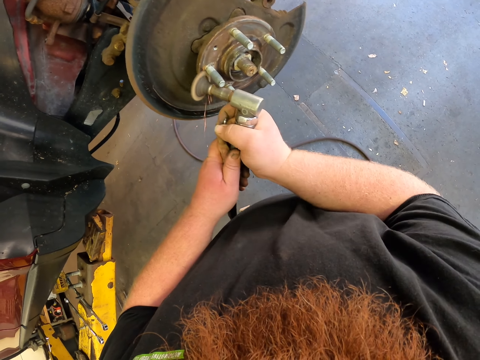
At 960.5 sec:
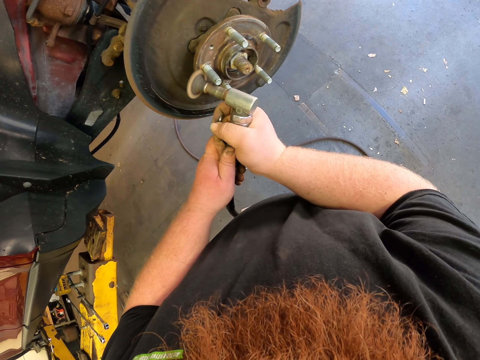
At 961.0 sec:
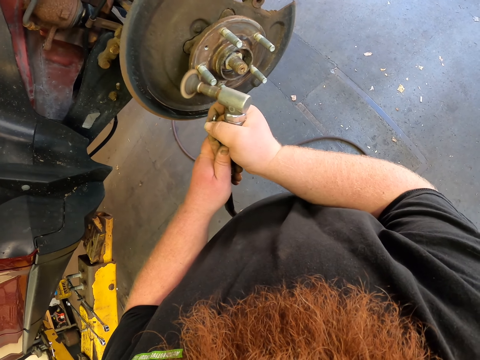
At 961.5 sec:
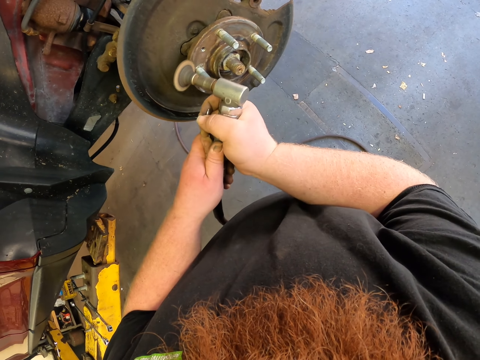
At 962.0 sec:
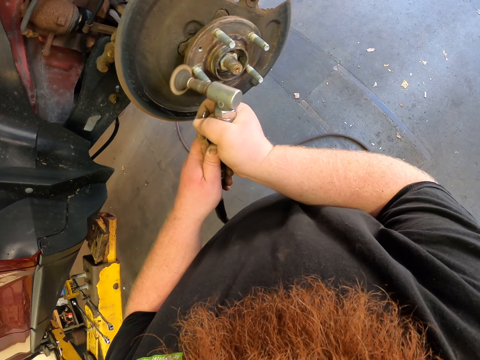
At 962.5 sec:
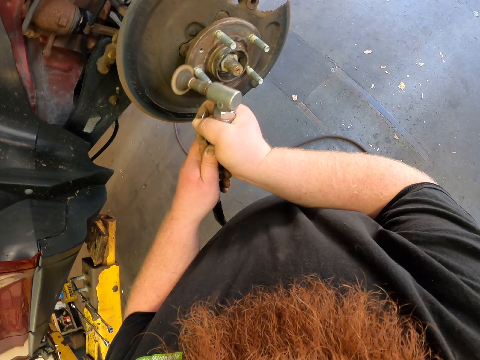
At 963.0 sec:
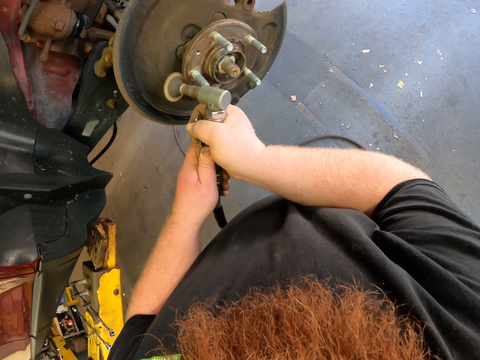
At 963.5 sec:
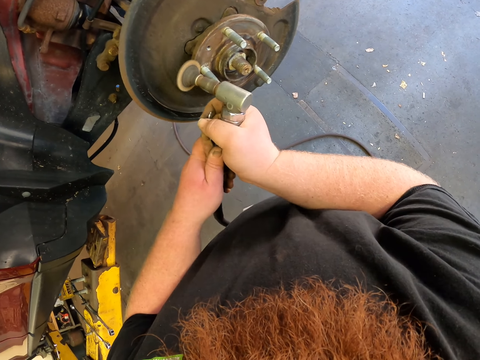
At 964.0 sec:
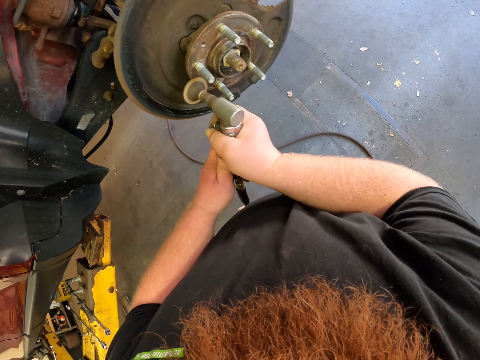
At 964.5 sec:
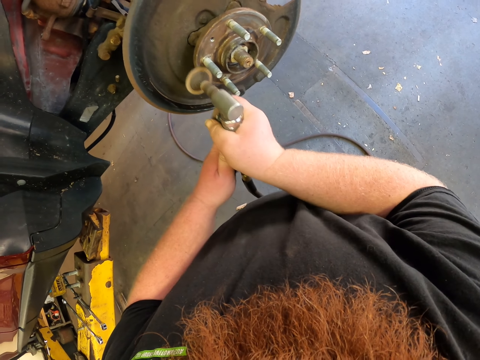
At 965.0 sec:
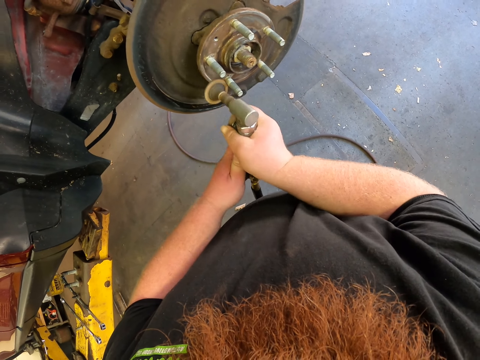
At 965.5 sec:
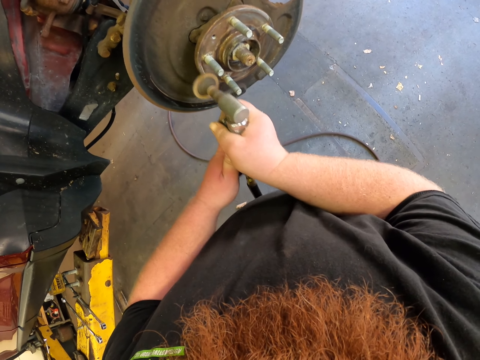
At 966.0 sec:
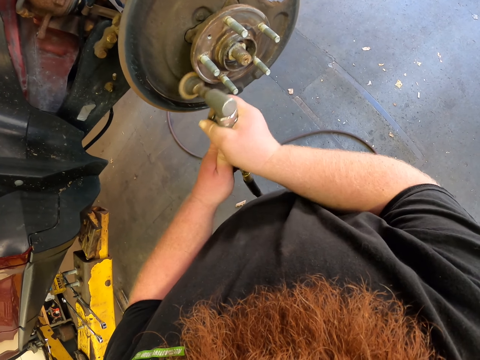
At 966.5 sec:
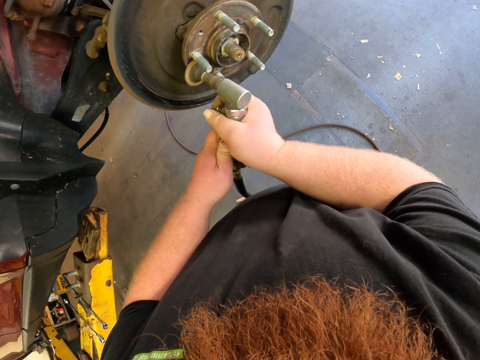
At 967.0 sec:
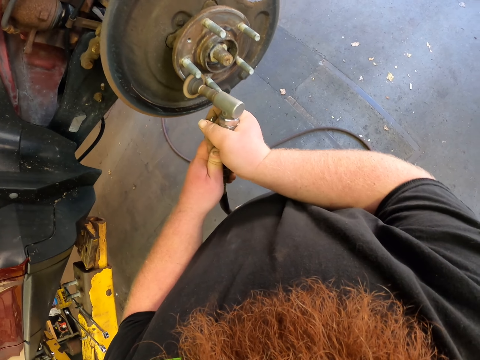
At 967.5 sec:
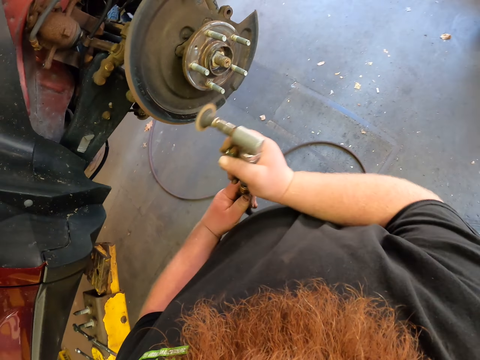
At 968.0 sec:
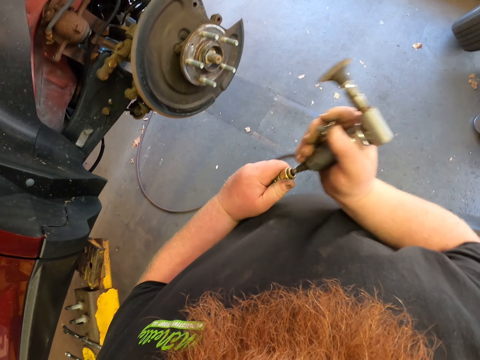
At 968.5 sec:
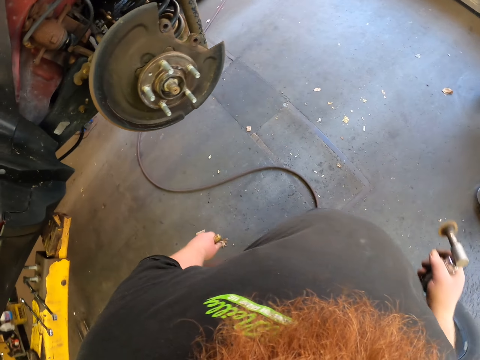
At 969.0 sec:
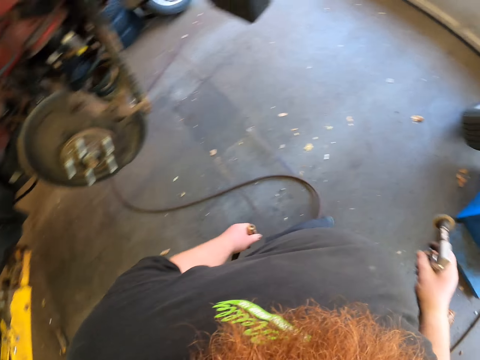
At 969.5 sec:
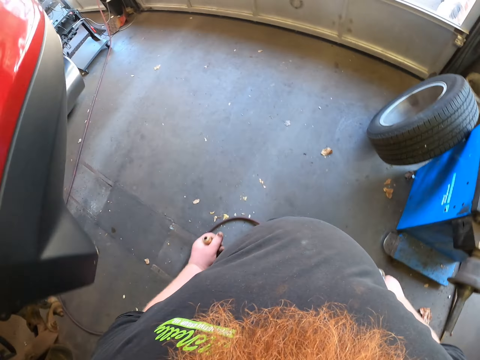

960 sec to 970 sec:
The camera wearer removes the orbital electric sander. They walk around.

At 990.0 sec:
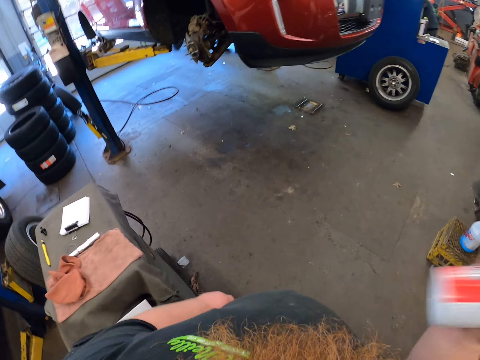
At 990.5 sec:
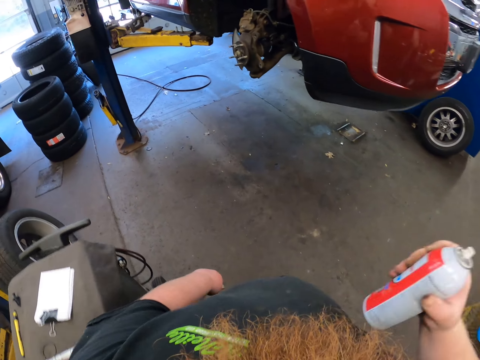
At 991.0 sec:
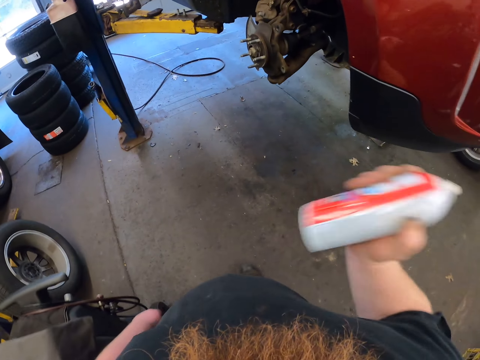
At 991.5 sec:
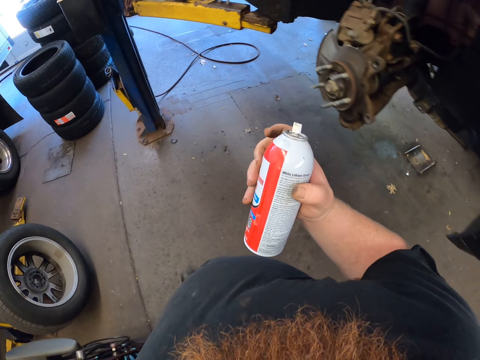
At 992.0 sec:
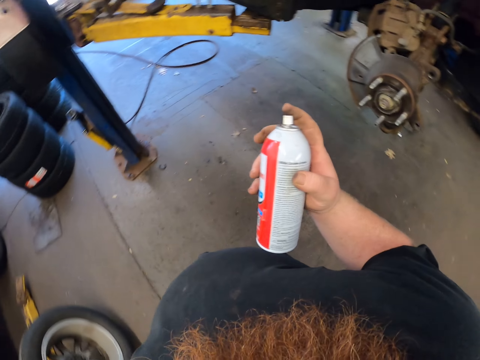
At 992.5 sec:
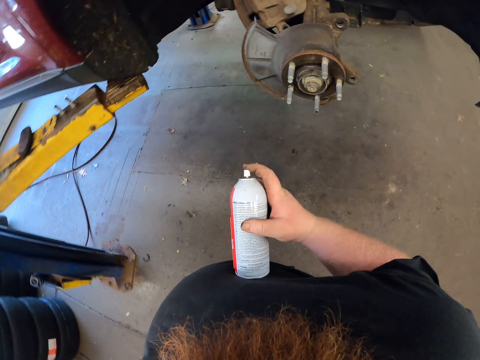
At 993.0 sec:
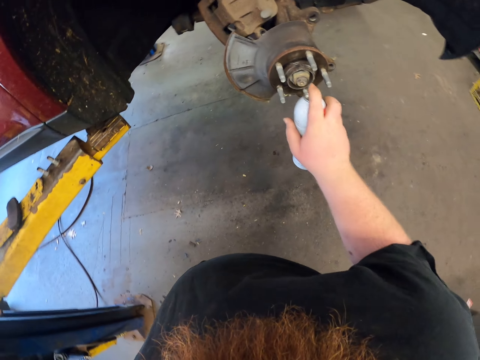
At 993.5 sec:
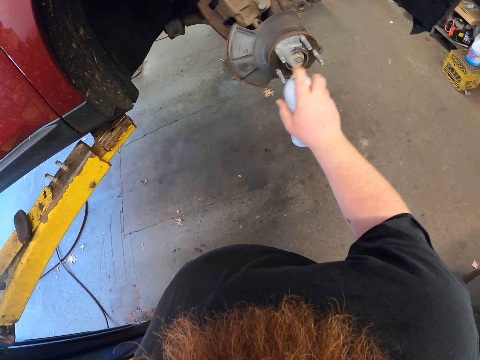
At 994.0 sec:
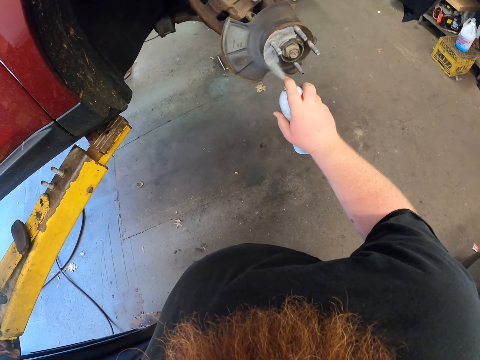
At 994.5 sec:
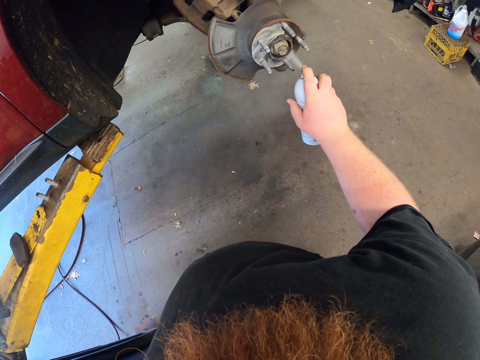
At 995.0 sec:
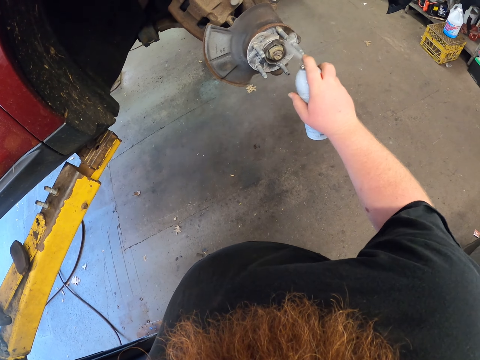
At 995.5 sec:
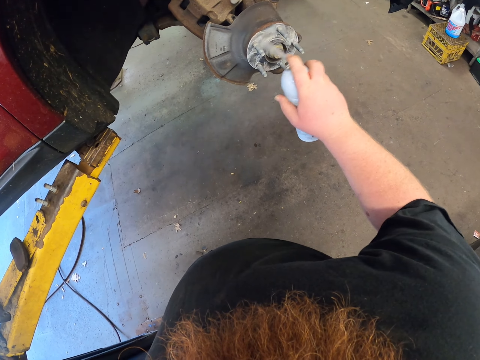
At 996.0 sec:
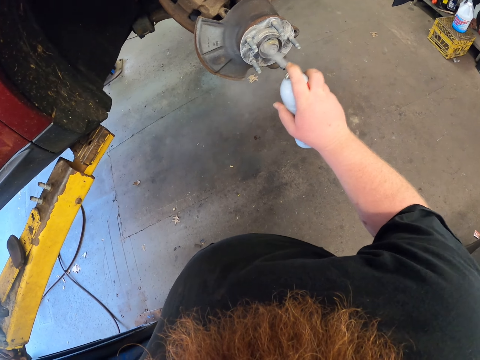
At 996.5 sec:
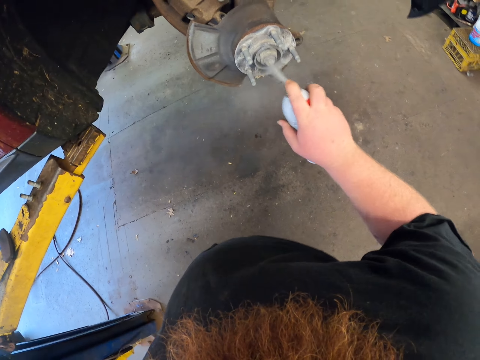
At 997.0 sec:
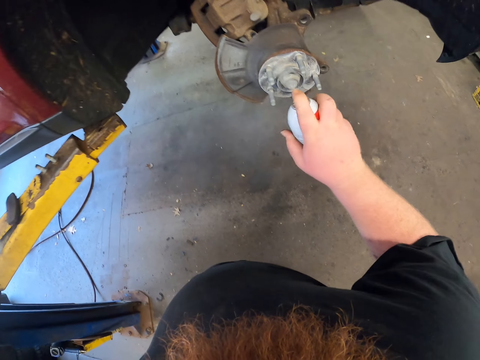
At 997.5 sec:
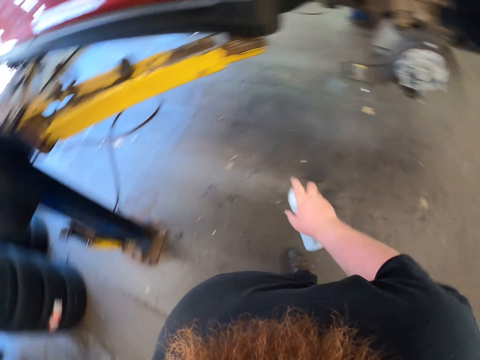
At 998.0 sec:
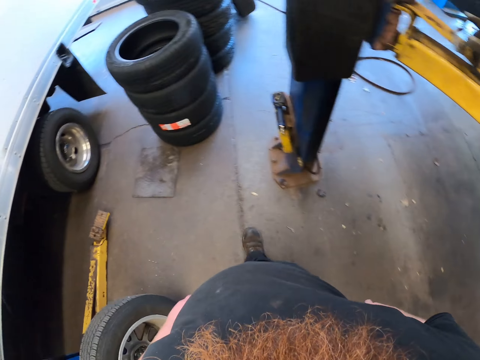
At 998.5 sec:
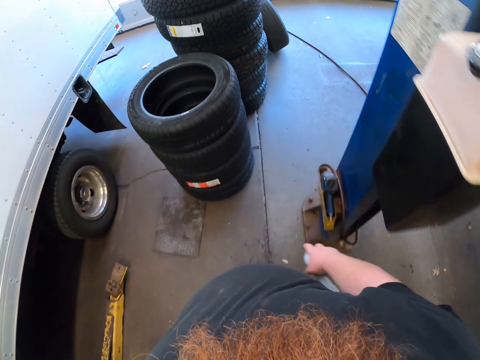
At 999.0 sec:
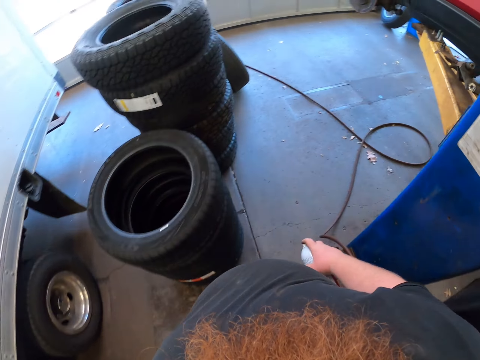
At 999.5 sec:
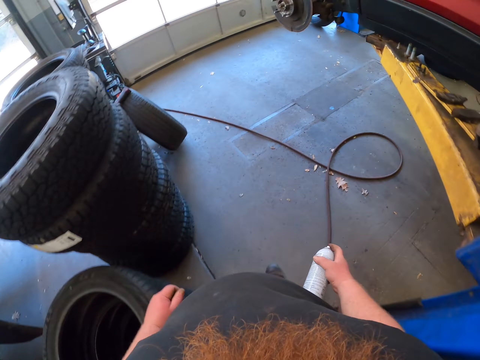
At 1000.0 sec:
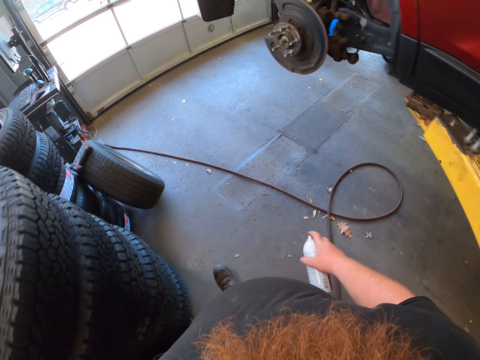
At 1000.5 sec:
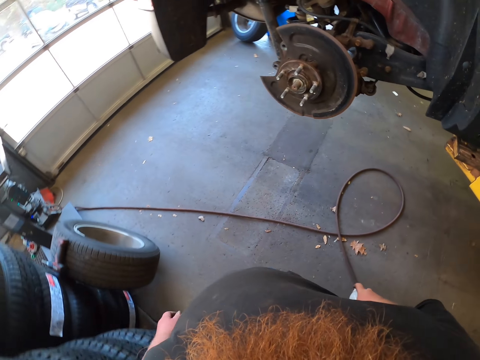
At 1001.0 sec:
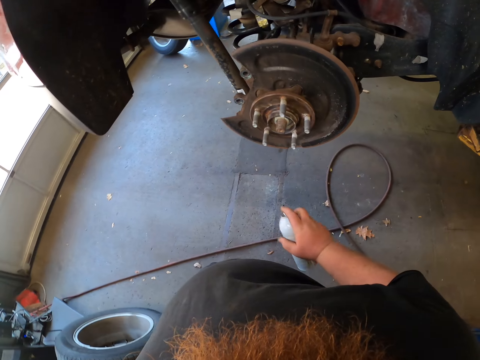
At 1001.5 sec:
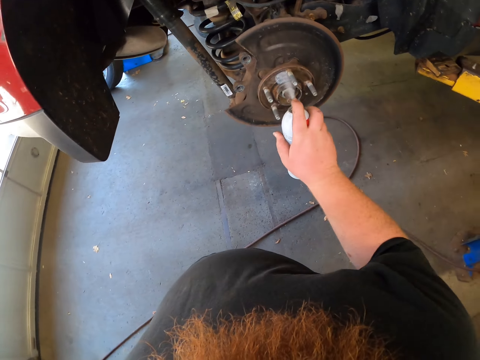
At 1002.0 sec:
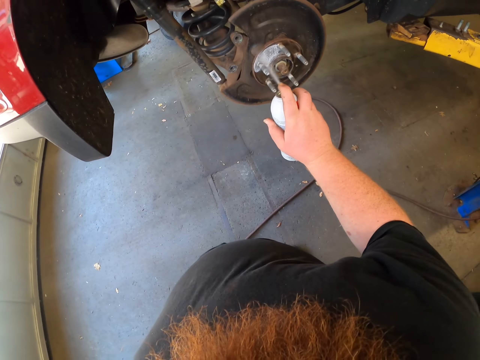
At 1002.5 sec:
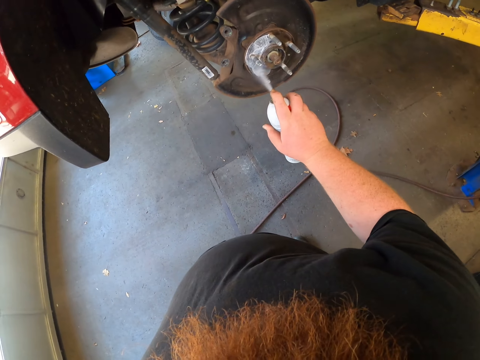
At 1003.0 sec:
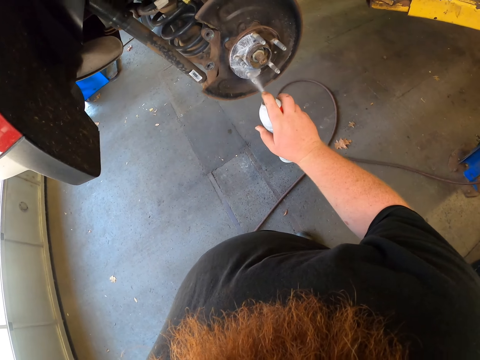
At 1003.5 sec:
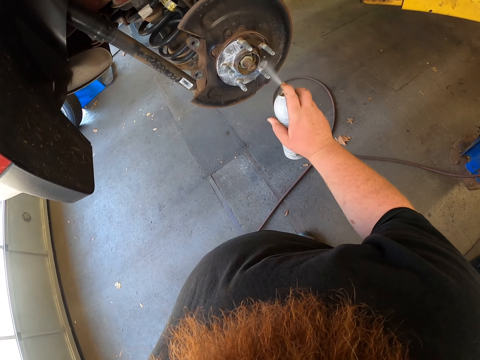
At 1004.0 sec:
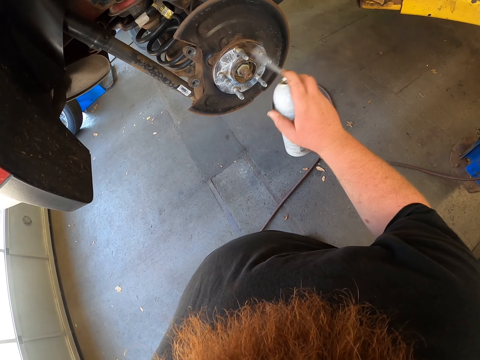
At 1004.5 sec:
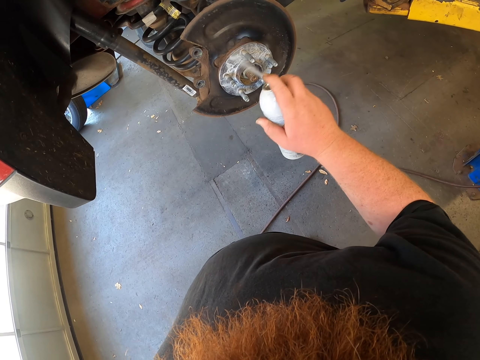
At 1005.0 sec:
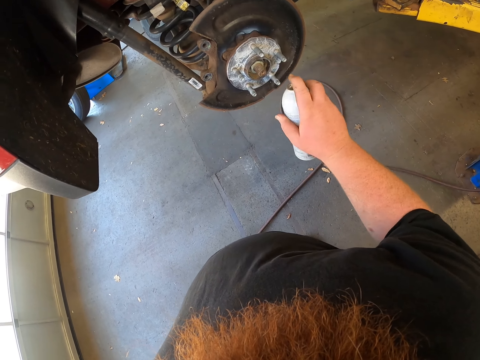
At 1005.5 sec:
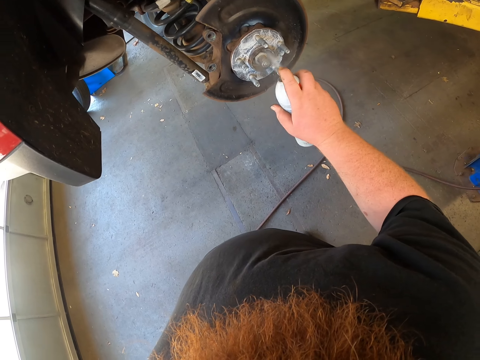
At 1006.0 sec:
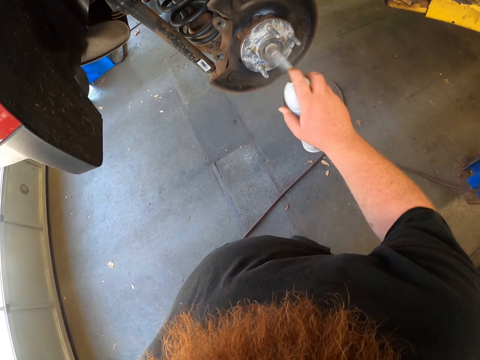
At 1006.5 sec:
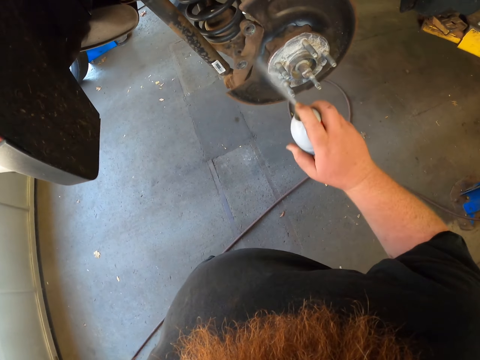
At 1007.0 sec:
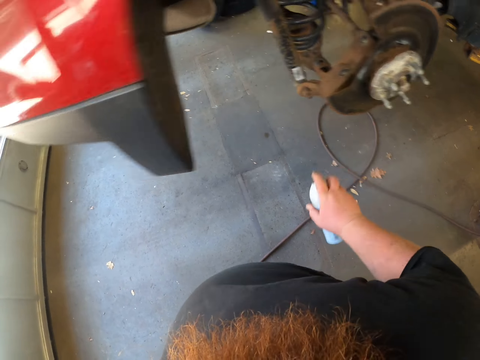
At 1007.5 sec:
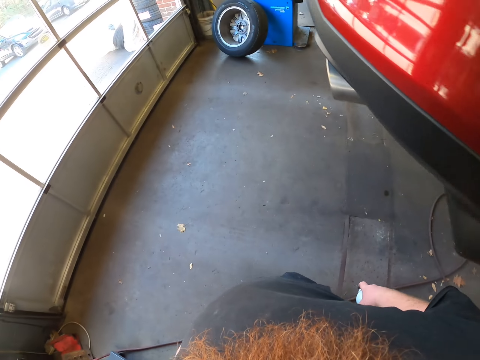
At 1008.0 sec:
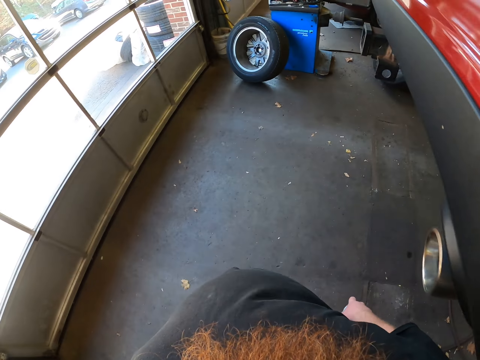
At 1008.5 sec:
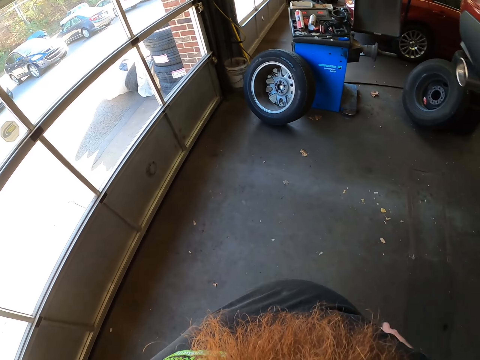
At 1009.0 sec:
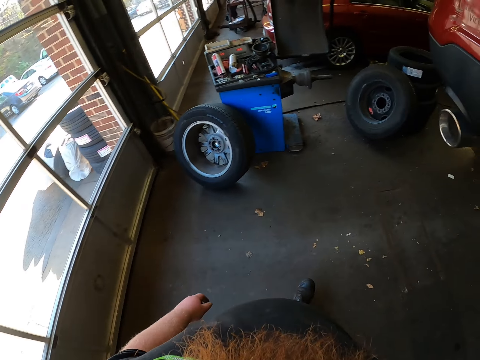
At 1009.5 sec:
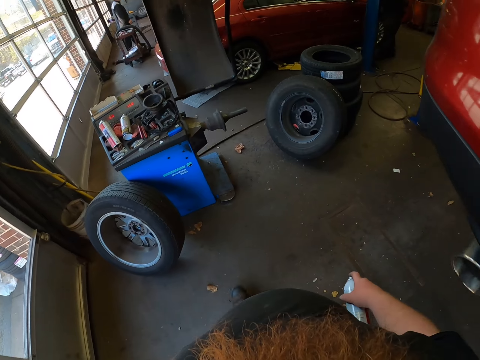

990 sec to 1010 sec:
The camera wearer touches the lubricant nozzle. He rests the lubricant on his body. He sprays the car rim. He walks around. He sprays the car rim. He walks around.
